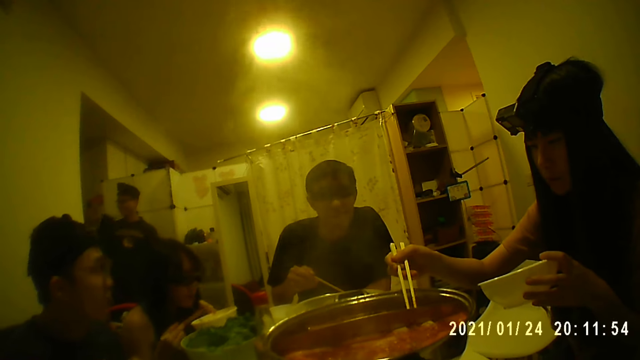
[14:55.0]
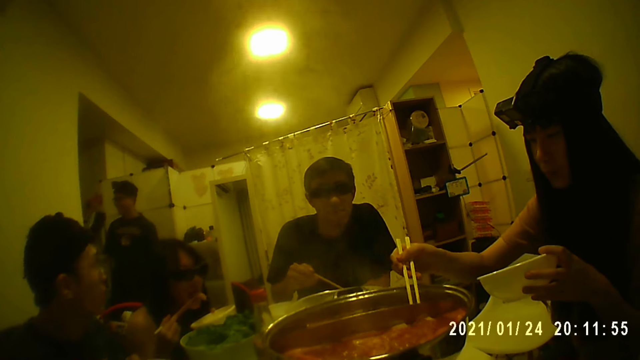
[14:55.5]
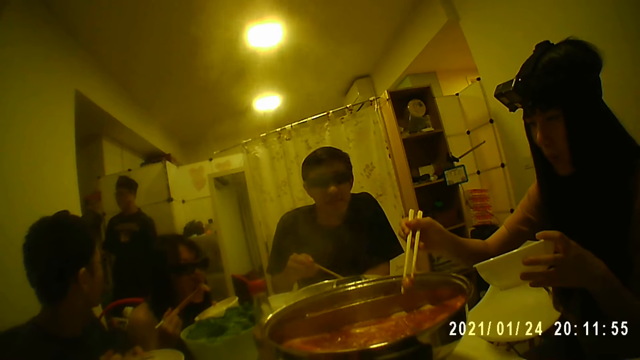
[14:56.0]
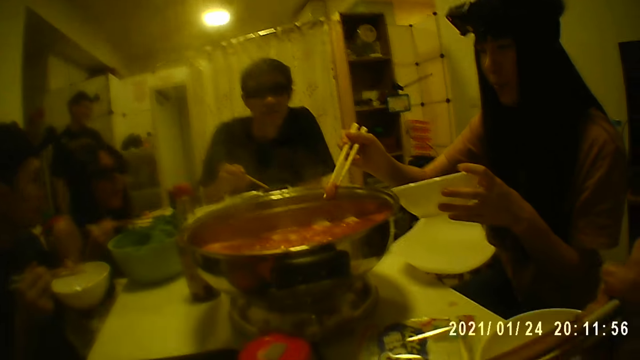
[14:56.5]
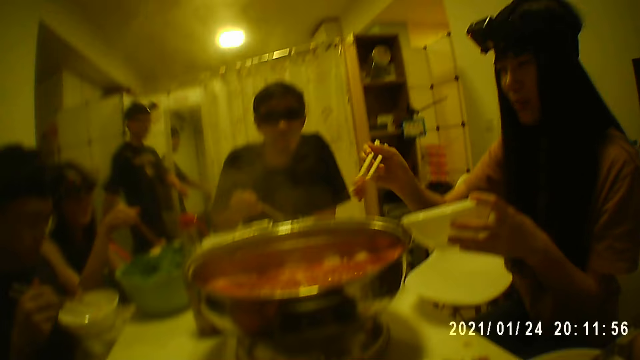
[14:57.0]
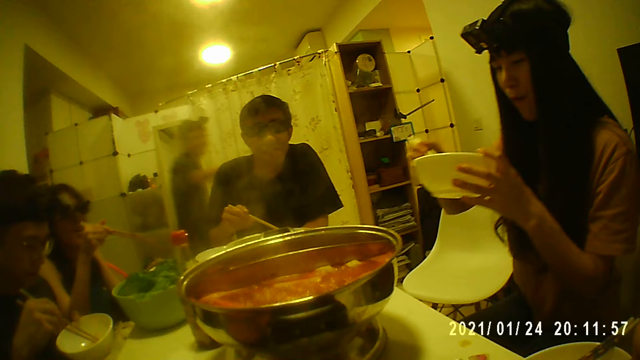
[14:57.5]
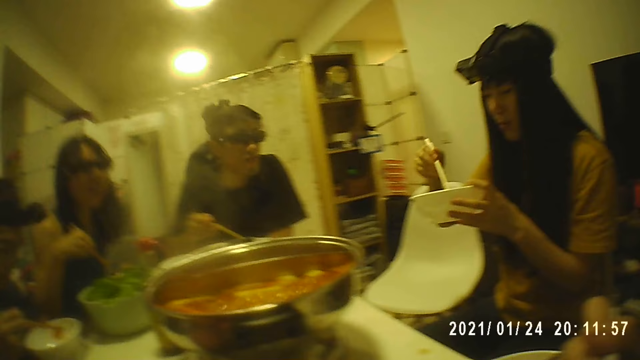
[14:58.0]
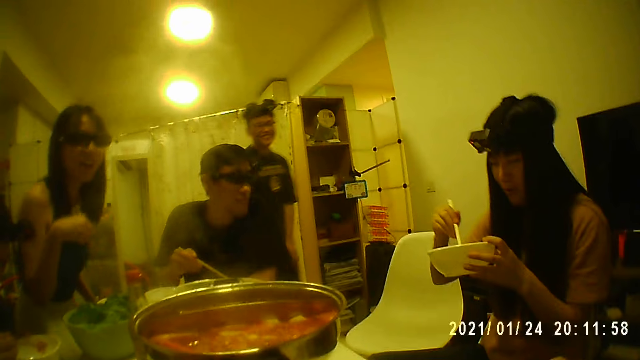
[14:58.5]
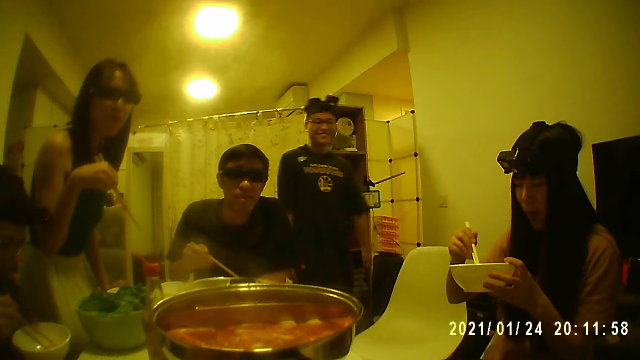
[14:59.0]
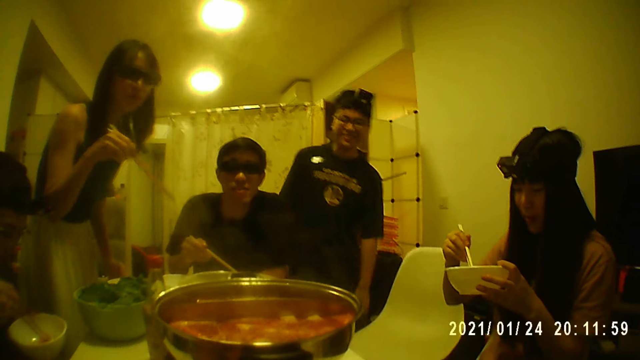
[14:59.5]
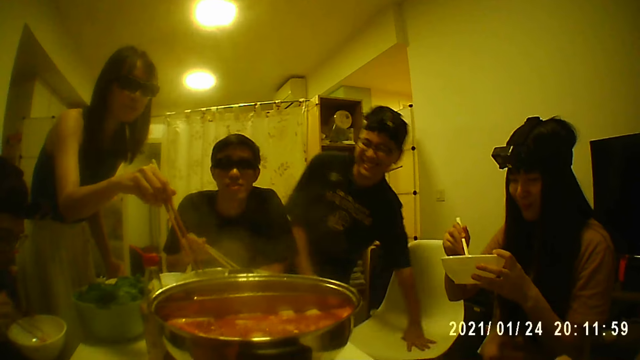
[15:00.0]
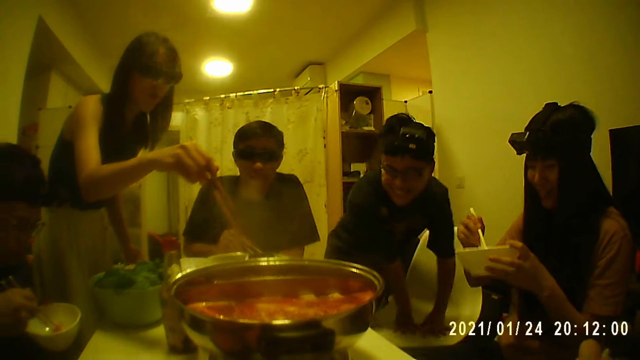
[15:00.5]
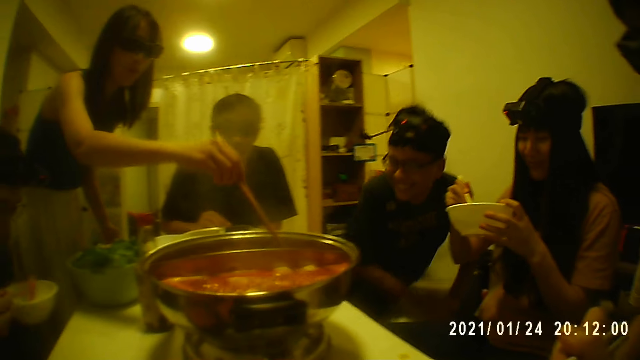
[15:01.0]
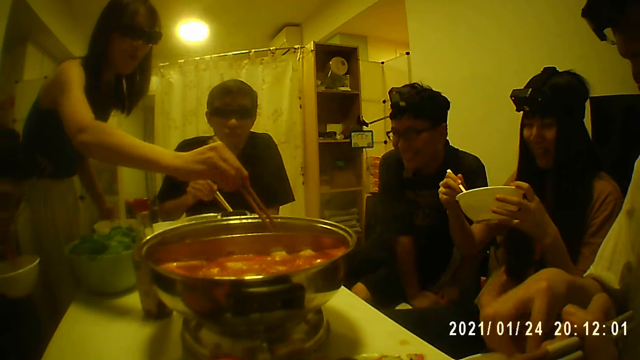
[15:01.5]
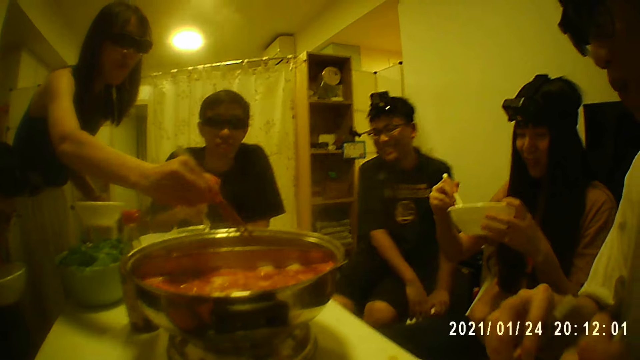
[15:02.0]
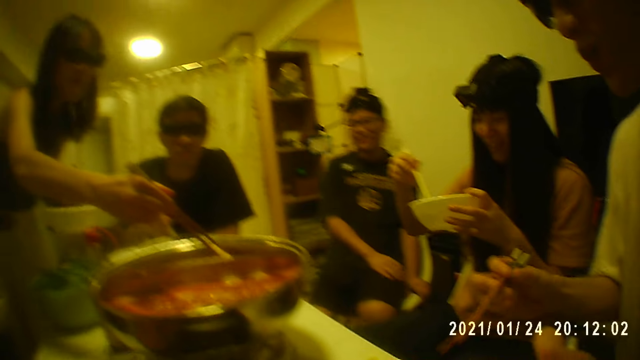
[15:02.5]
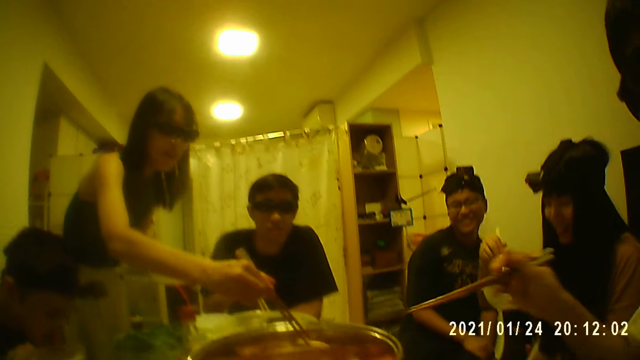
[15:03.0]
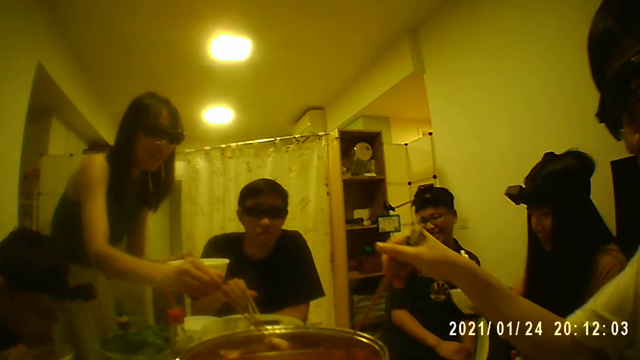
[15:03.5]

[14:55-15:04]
A man walks back into the room. A woman stands. The woman takes food from the pot at the middle of the table with chopsticks.

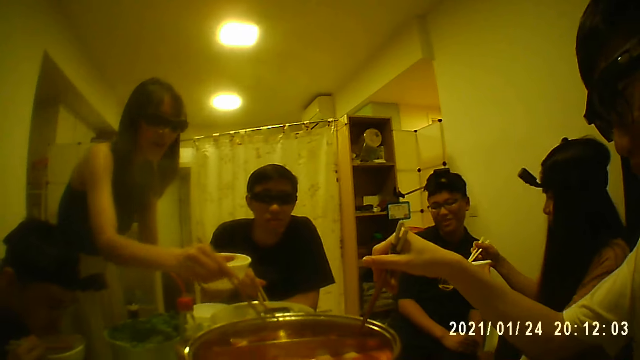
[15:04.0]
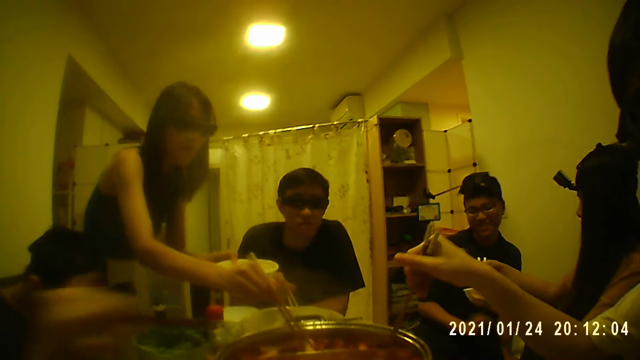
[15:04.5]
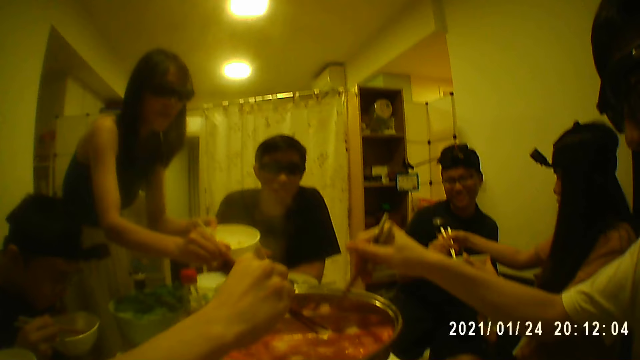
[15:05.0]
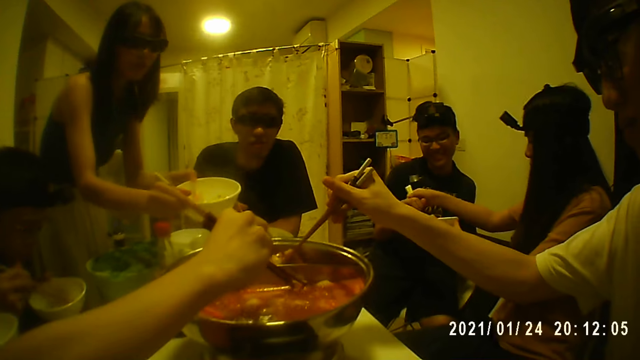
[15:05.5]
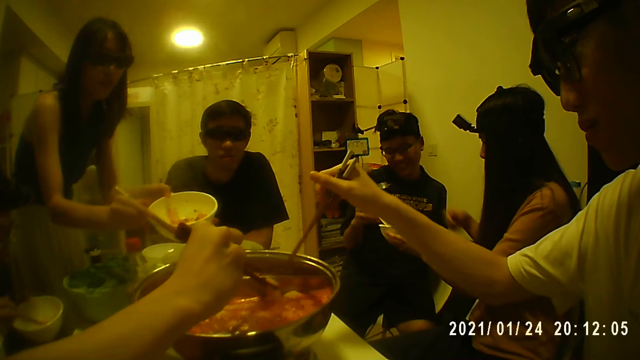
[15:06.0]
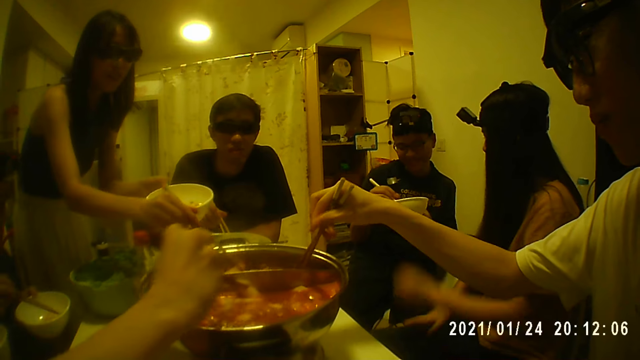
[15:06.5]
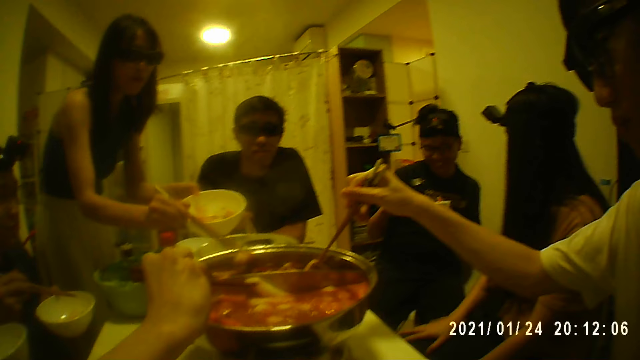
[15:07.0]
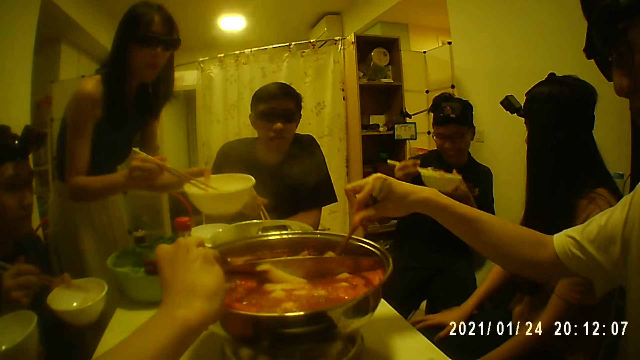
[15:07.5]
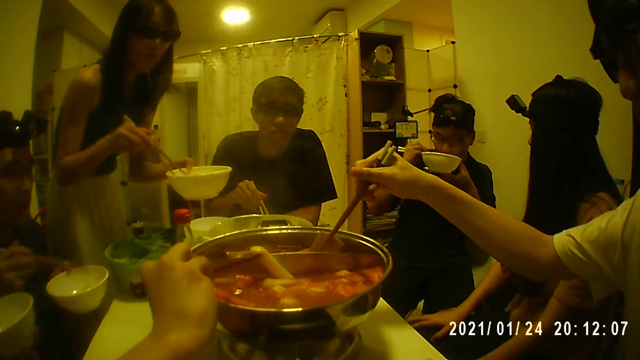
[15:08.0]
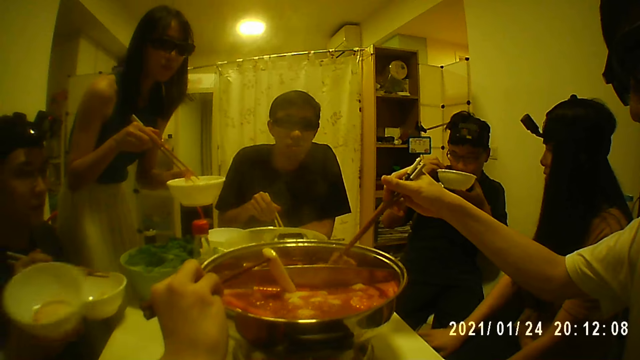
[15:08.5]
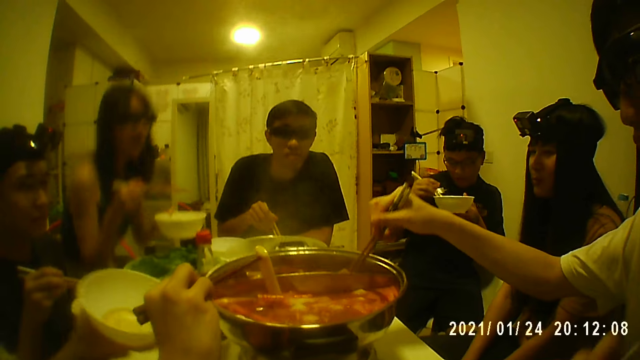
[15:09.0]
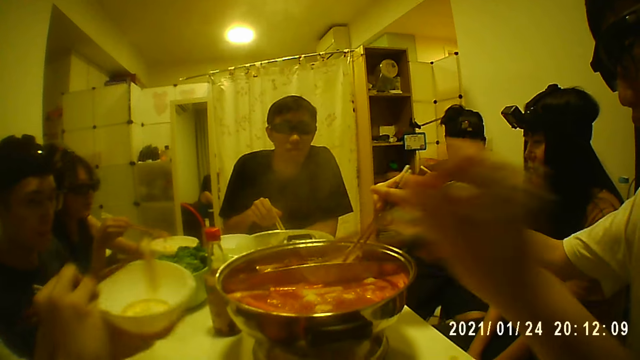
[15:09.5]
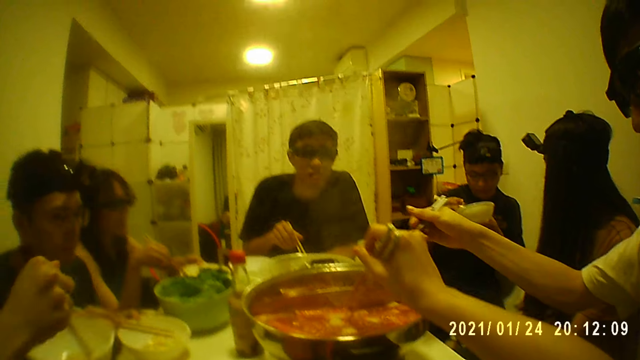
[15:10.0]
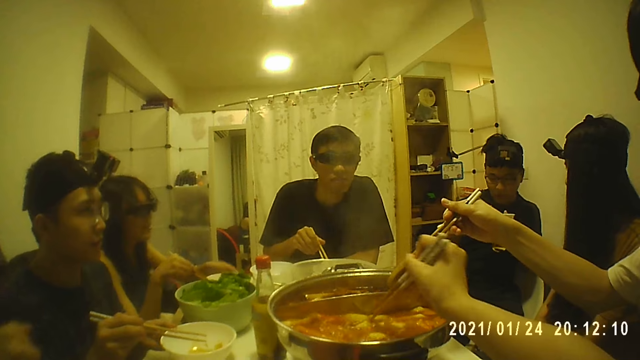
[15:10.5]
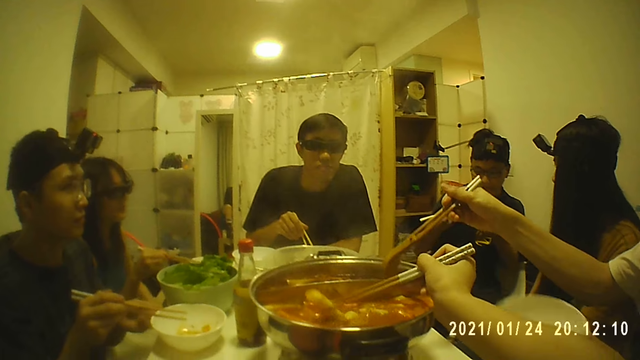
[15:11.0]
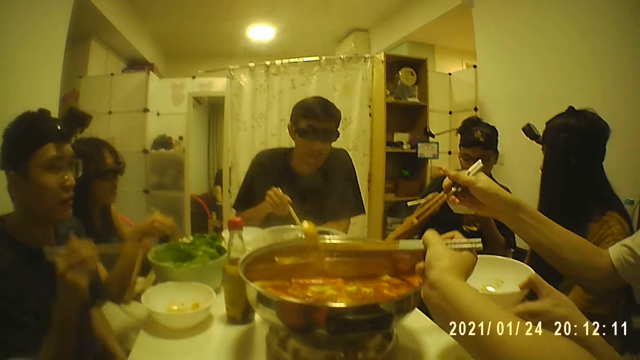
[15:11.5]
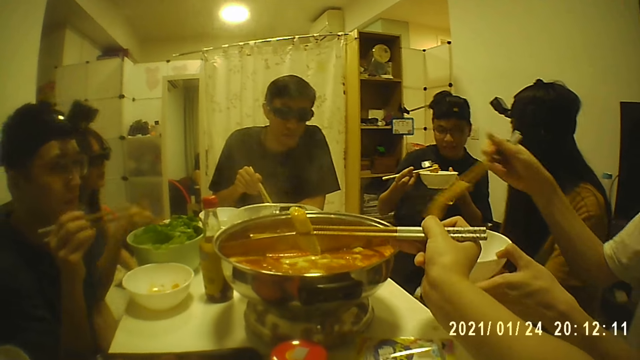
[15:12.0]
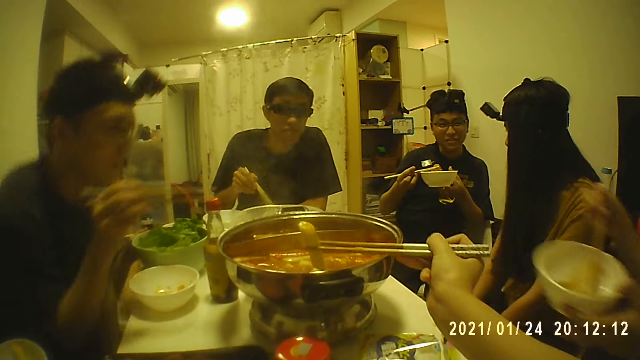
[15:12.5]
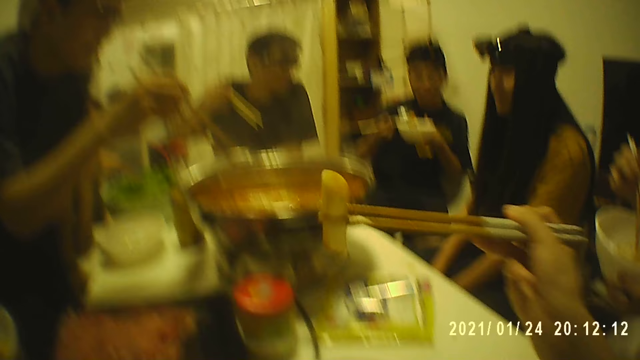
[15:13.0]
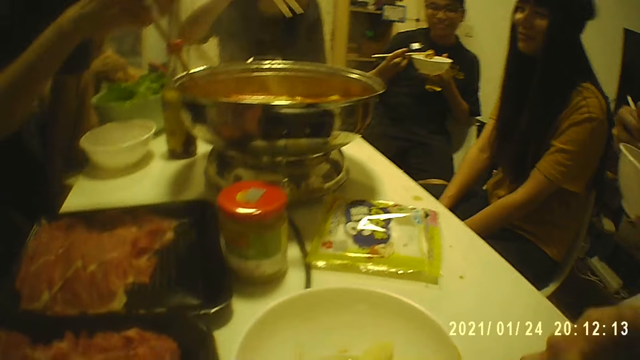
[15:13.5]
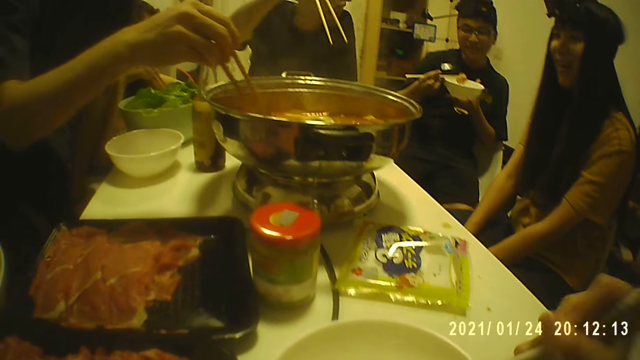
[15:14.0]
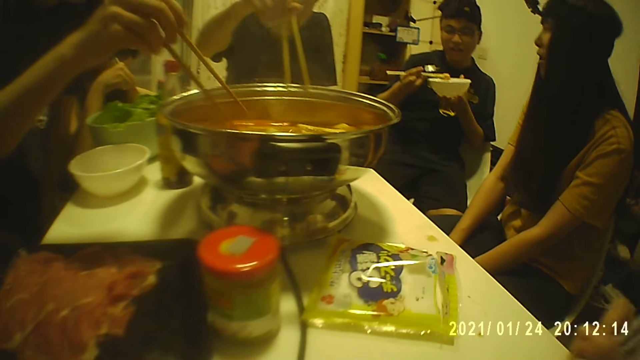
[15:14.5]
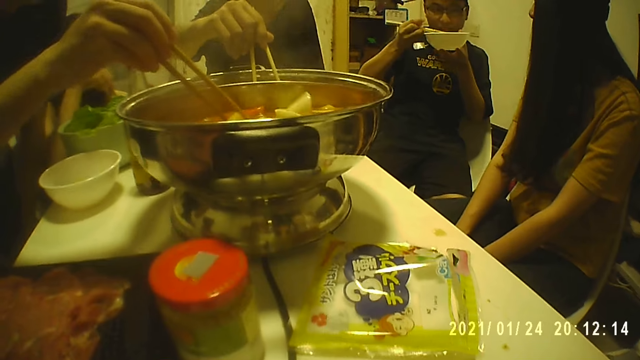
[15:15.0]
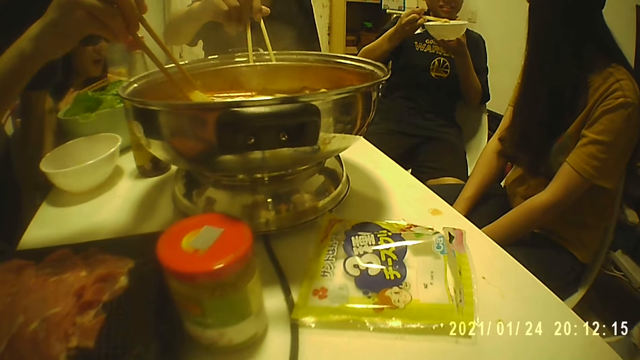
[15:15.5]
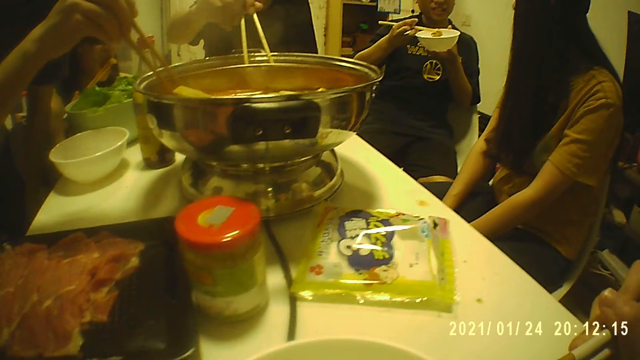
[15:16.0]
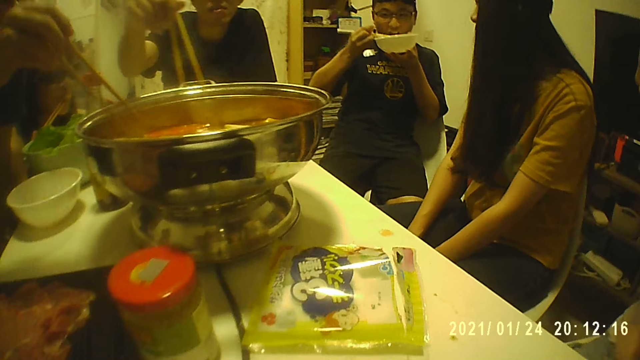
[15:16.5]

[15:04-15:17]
The camera wearer looks around. A woman passes the plate and chopsticks in her hand to a man. Another man takes food from the pot at the middle of the table with chopsticks. Another woman takes food from the pot at the middle of the table with chopsticks. The first man eats with chopsticks in his right hand from a bowl in his left hand. Another man takes food with chopsticks. The camera wearer takes food from the pot at the middle of the table with chopsticks. Another man stands. The man takes food from the pot at the middle of the table with chopsticks. Another man takes food from the pot at the middle of the table with chopsticks. The camera wearer eats with chopsticks. Another man takes food with chopsticks.
